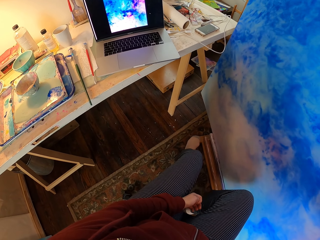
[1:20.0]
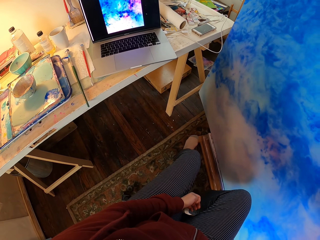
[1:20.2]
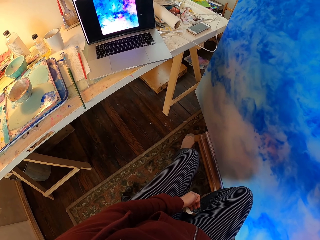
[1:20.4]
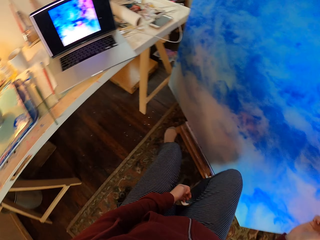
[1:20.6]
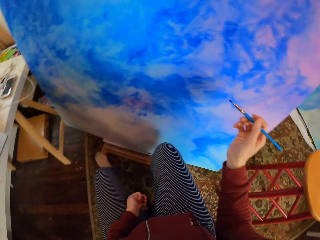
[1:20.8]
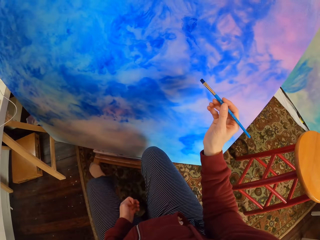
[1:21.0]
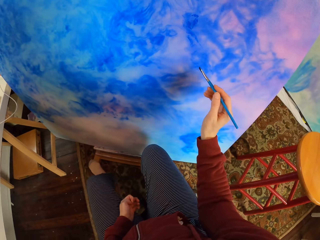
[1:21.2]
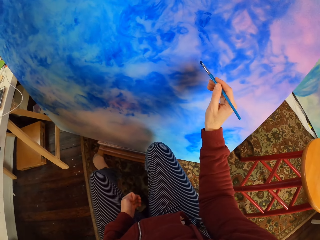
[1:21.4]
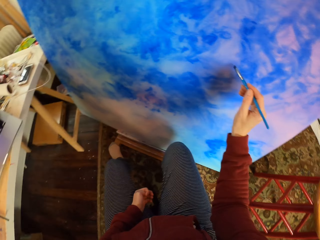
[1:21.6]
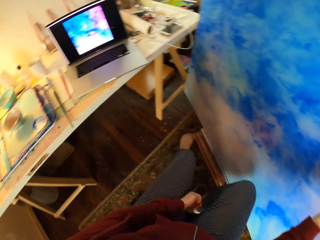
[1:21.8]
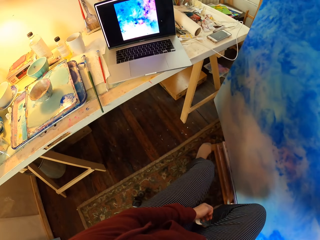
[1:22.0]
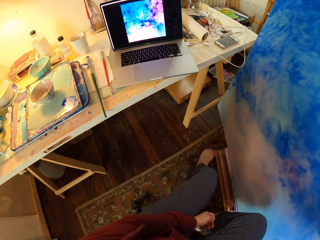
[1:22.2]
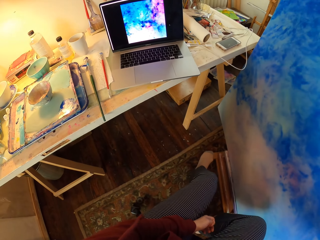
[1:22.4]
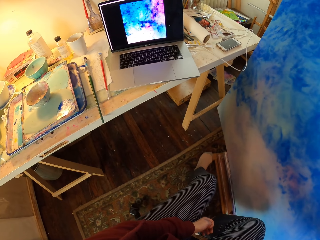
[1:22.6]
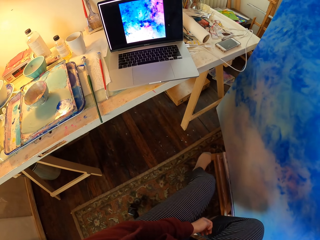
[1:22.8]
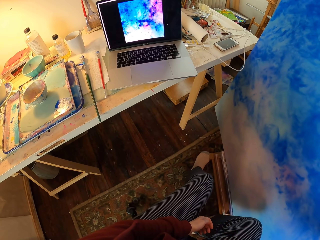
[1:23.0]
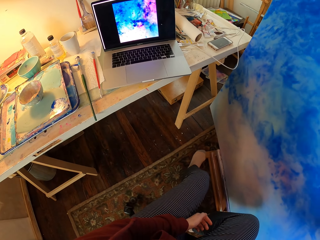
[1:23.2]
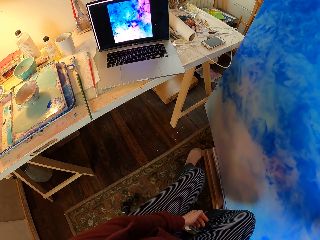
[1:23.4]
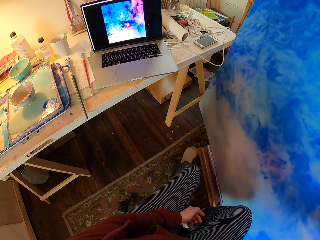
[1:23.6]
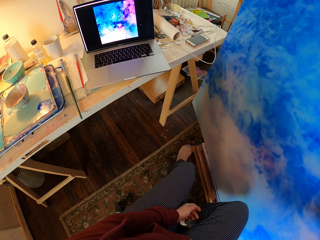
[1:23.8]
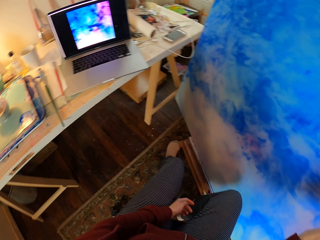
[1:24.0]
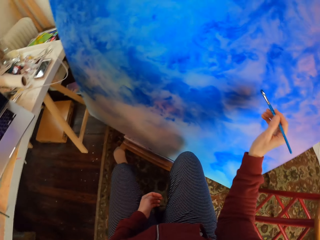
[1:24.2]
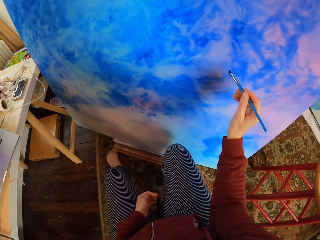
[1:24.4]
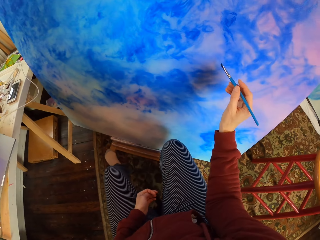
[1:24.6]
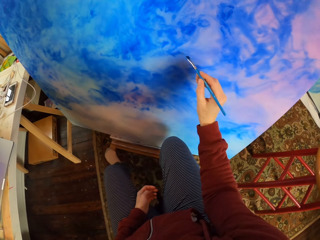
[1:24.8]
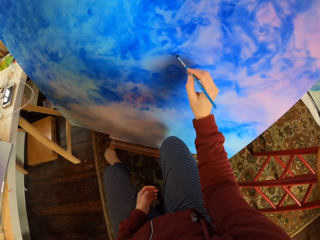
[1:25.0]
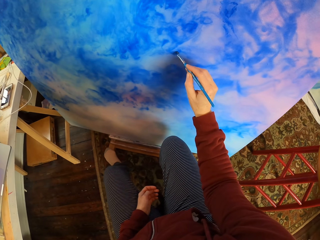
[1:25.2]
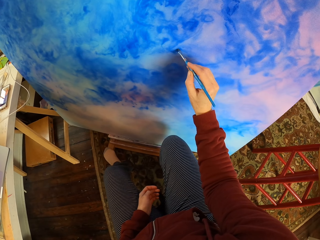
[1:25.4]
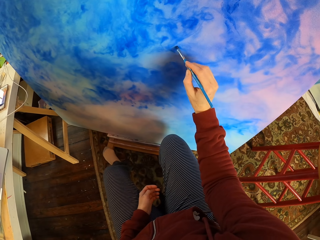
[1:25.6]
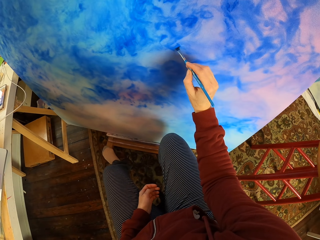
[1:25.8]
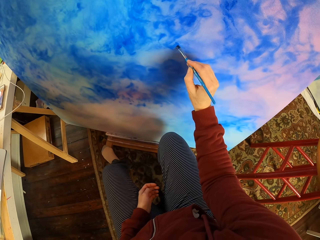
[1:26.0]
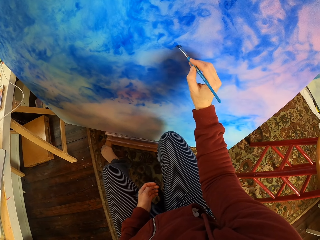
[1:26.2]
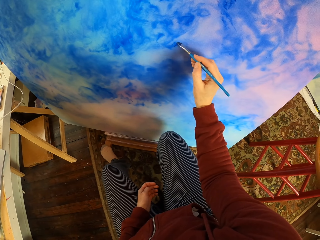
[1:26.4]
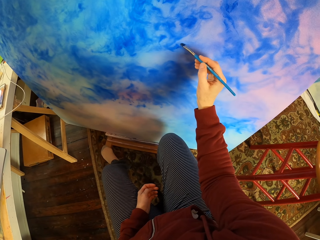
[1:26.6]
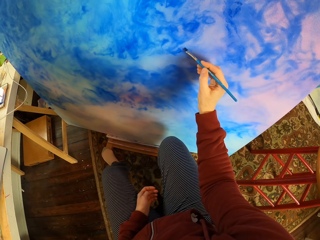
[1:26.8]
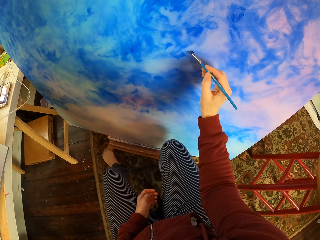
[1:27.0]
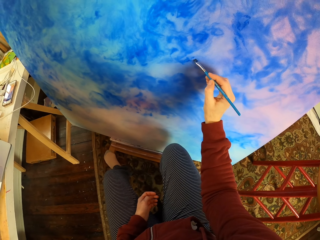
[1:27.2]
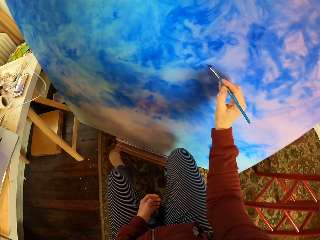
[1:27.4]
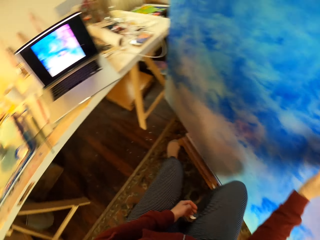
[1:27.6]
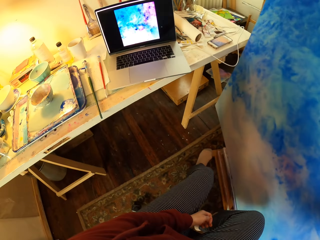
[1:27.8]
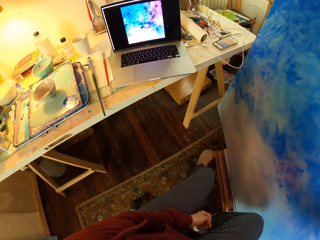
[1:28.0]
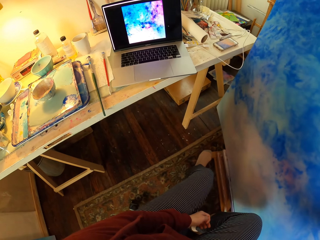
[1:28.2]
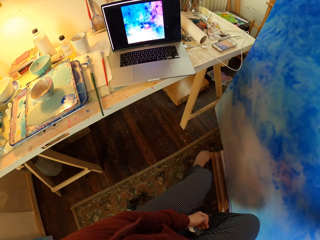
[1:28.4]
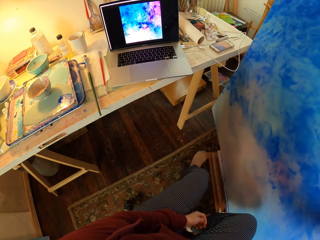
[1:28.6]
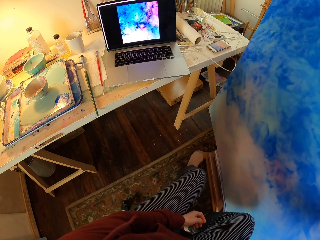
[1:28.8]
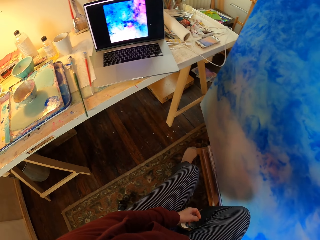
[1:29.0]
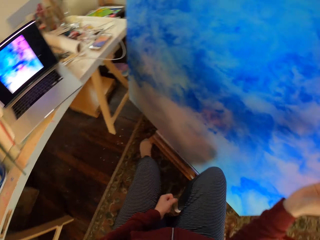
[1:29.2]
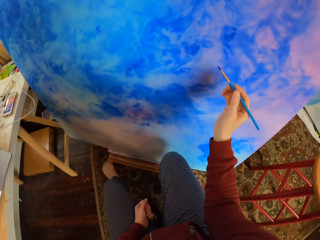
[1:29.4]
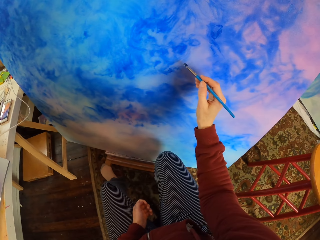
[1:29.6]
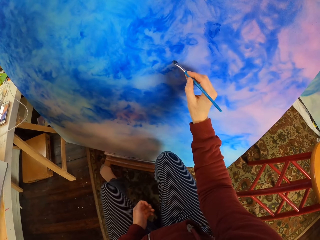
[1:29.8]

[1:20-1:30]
The camera wearer brushes the board. They look at the laptop. They brush the board. They look at the laptop.

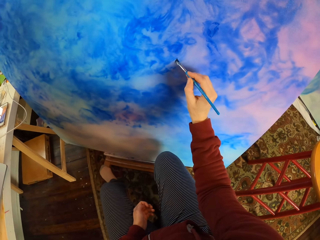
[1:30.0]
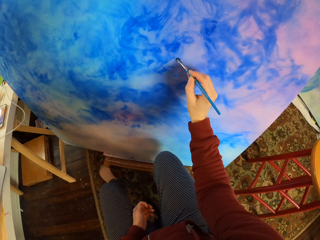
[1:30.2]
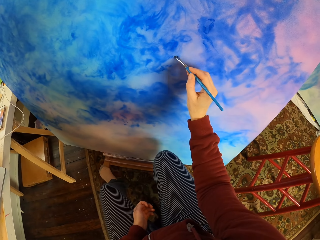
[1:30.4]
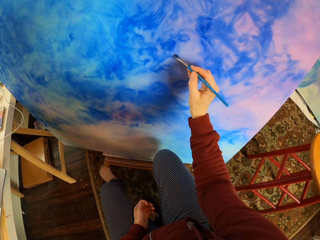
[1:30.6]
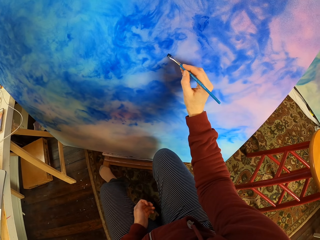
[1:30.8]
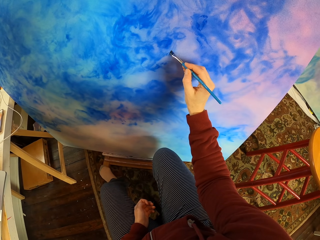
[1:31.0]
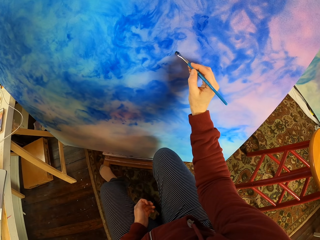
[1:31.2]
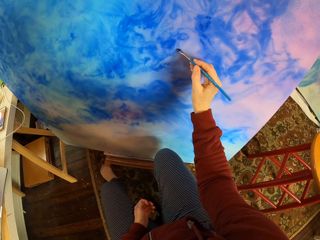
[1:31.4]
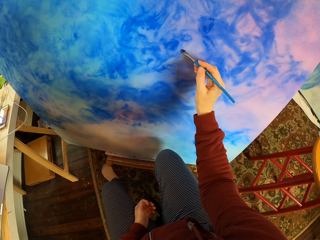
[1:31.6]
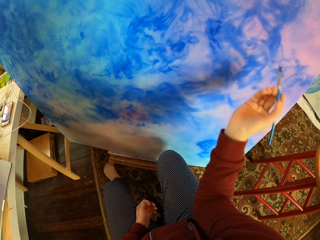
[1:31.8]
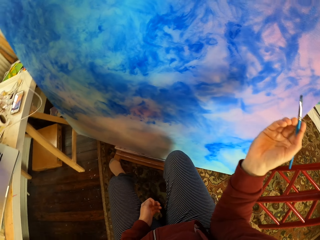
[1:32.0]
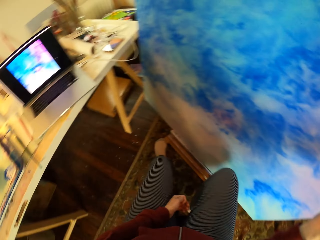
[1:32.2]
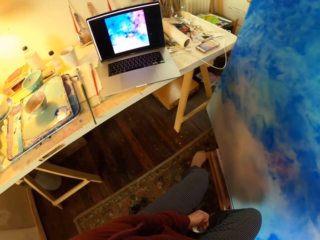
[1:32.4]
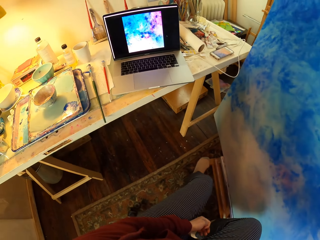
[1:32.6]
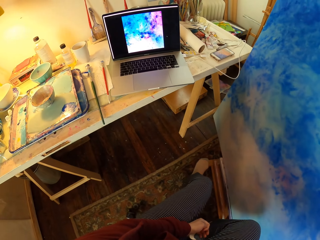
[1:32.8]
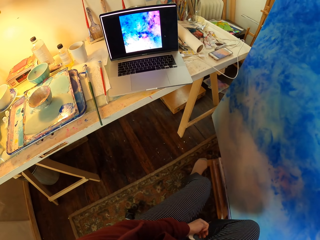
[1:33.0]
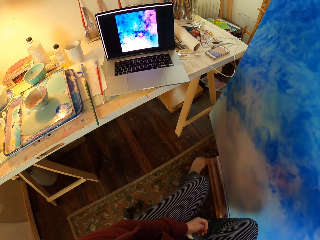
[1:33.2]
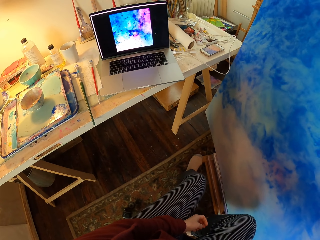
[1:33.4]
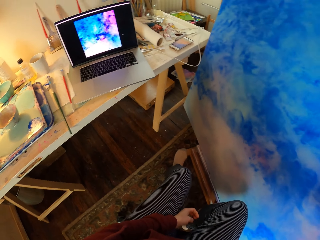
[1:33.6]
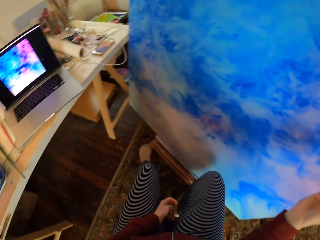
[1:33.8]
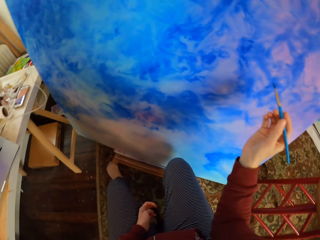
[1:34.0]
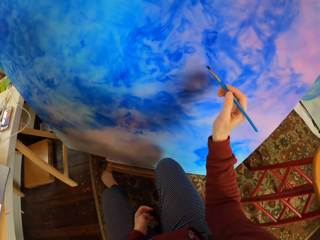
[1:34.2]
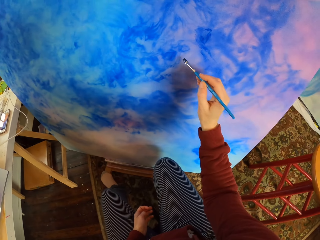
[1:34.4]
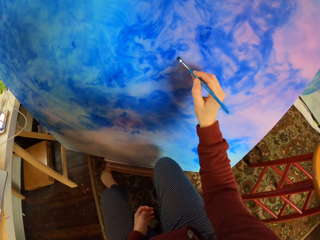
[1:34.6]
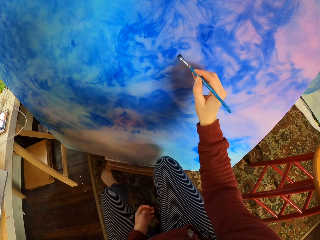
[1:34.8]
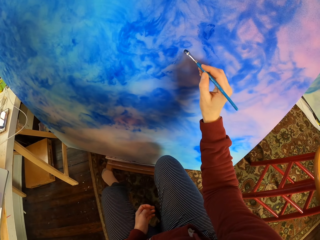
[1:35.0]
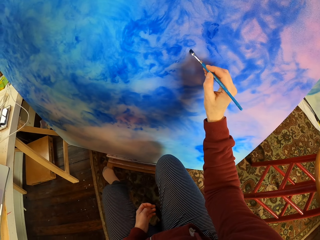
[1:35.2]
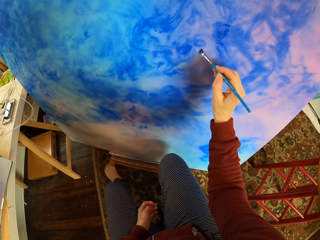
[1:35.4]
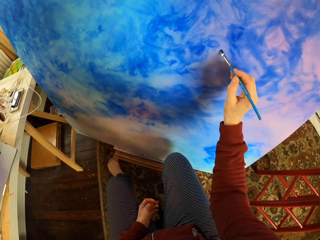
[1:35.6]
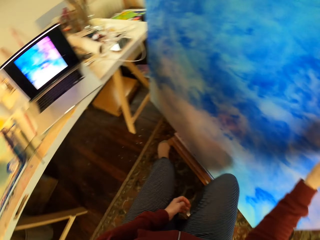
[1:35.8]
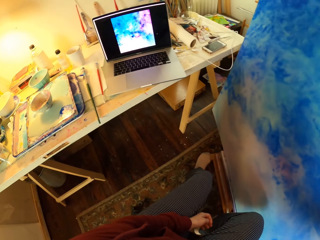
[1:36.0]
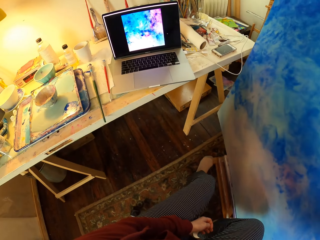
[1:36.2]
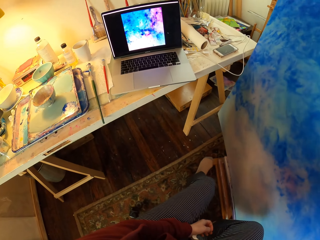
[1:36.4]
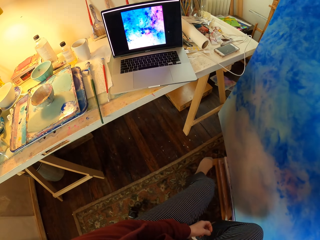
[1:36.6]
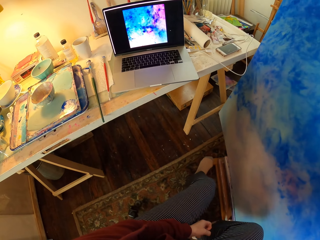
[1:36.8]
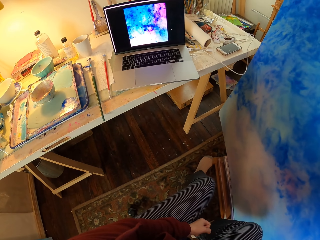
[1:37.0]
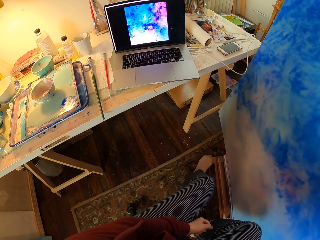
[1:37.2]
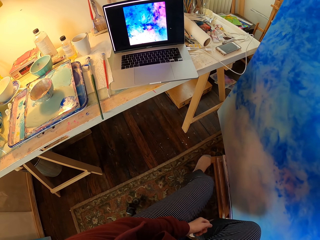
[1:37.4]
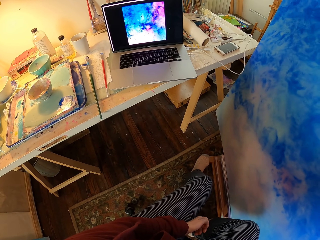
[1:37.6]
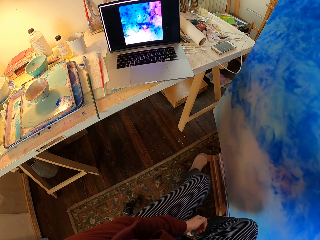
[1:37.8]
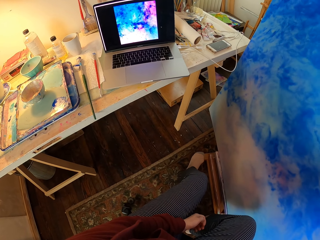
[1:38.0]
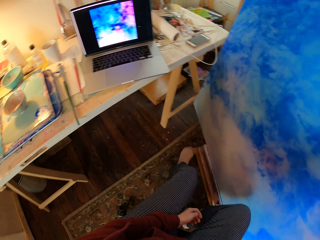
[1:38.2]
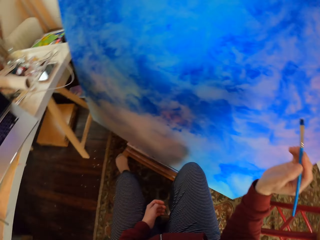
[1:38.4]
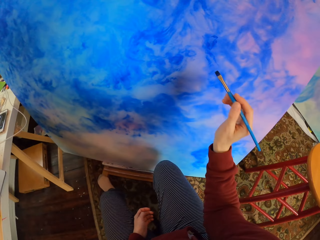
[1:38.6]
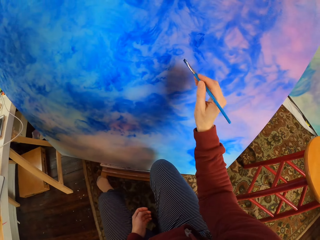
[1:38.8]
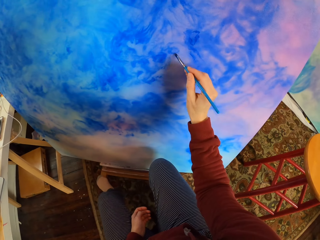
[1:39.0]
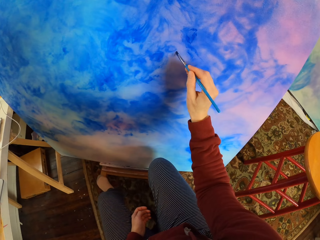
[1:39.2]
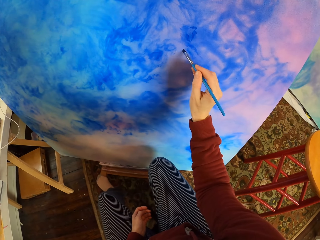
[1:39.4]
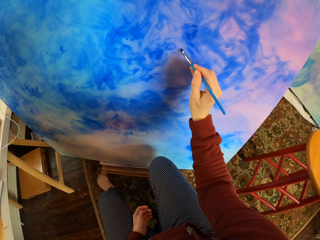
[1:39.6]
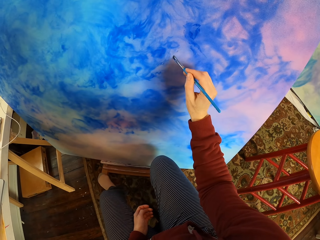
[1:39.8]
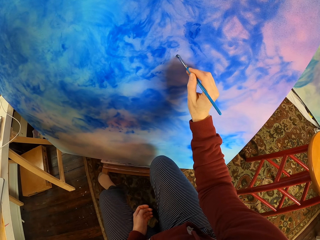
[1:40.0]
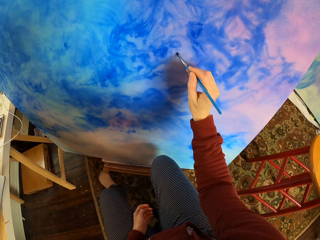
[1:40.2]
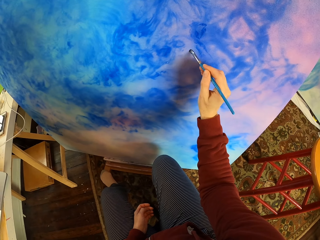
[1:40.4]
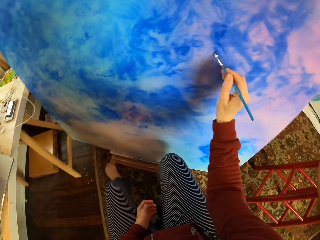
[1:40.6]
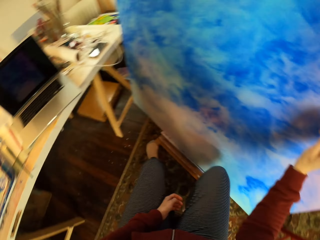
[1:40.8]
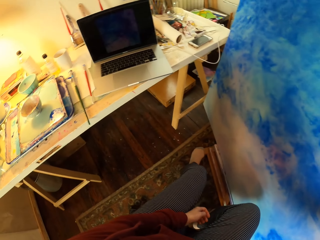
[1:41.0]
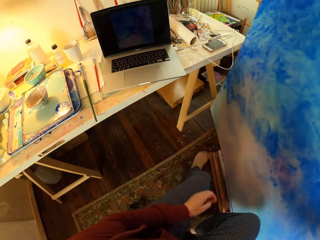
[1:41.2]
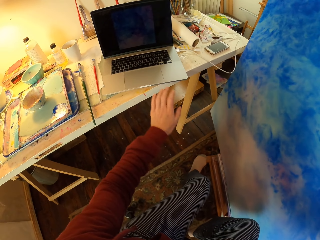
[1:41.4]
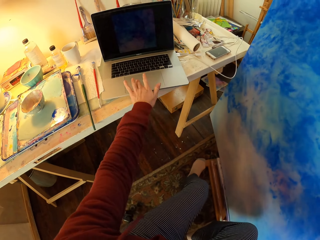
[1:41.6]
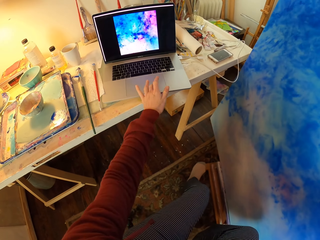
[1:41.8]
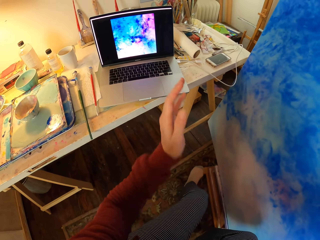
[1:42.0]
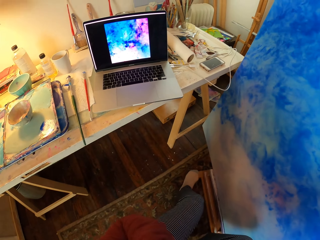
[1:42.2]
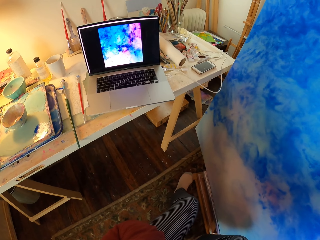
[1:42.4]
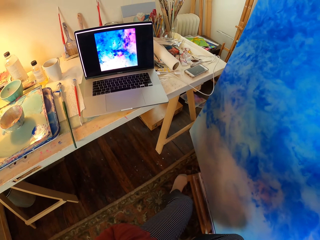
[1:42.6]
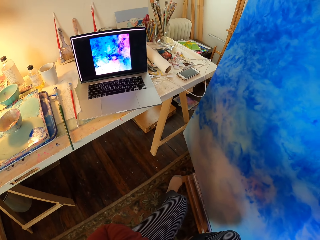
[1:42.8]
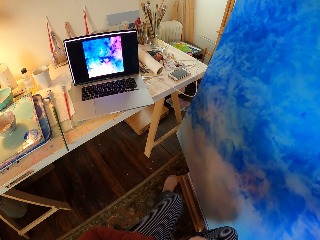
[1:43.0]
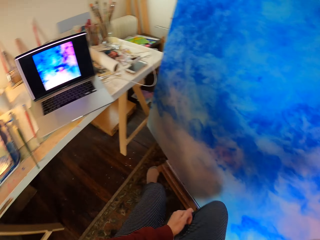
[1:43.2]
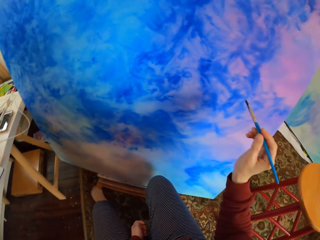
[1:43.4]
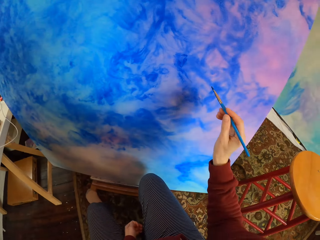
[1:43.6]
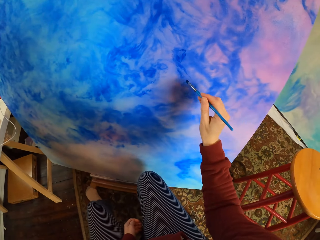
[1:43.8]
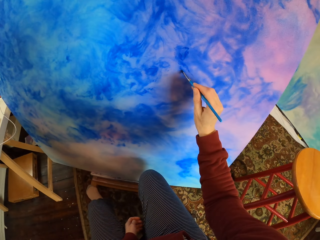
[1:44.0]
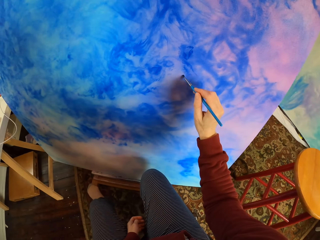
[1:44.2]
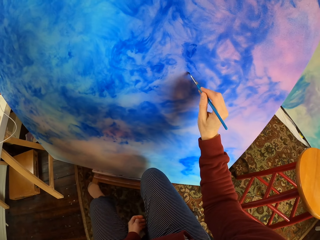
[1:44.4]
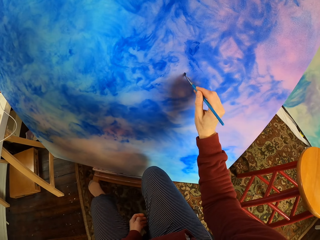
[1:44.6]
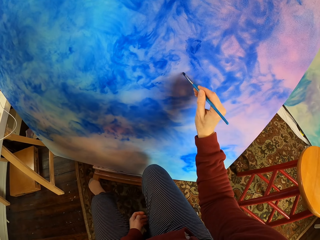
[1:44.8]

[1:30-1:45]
The camera wearer brushes the board. They look at the laptop. They brush the board. They look at the laptop. They brush the board. They look at the laptop. They scroll the laptop. They look at the laptop. They brush the board.
